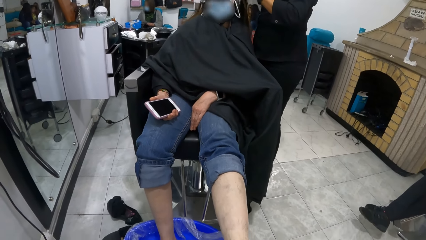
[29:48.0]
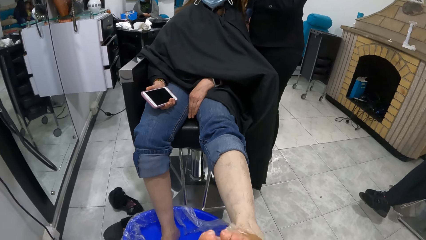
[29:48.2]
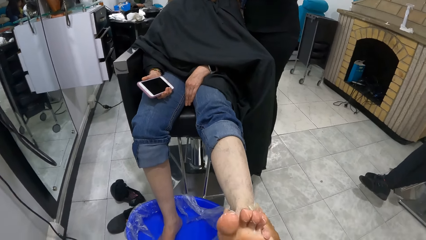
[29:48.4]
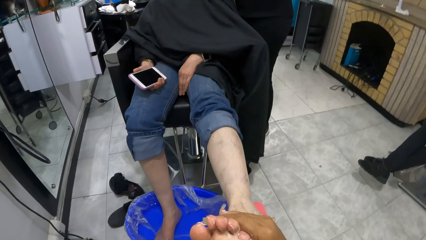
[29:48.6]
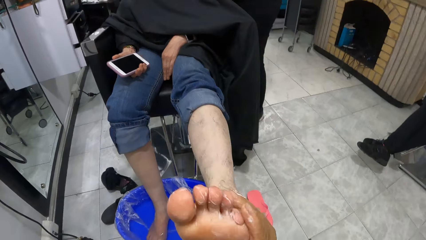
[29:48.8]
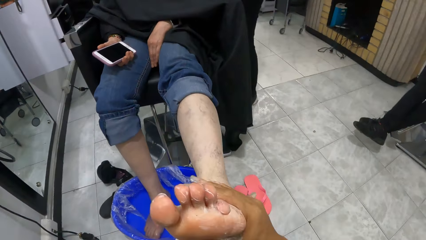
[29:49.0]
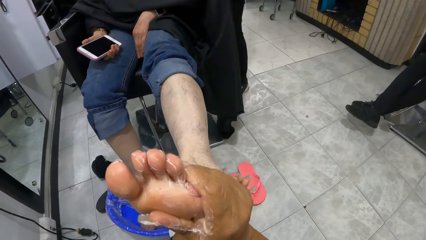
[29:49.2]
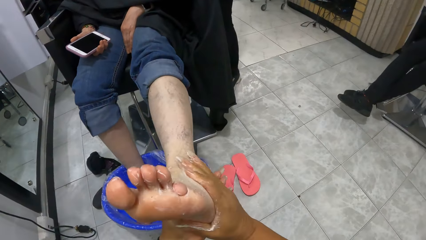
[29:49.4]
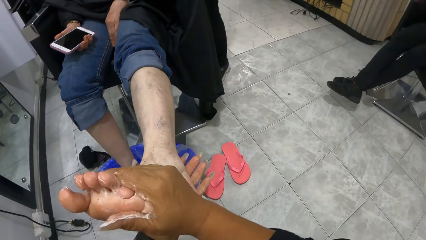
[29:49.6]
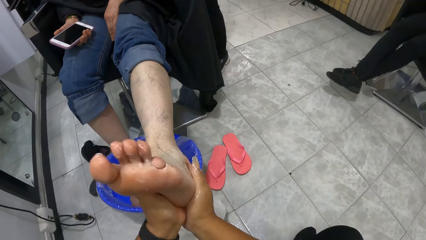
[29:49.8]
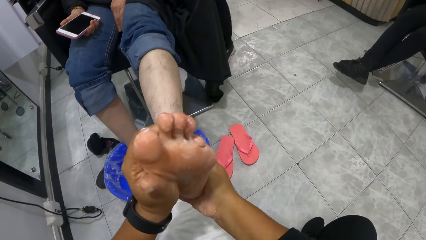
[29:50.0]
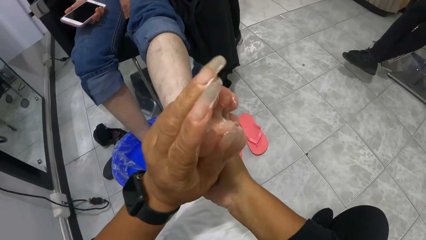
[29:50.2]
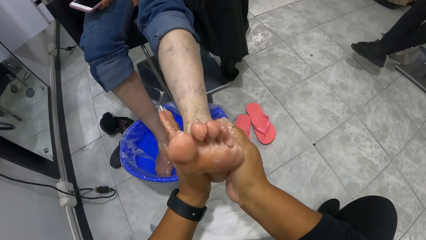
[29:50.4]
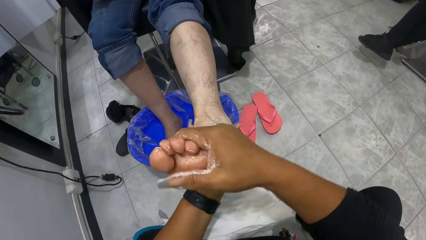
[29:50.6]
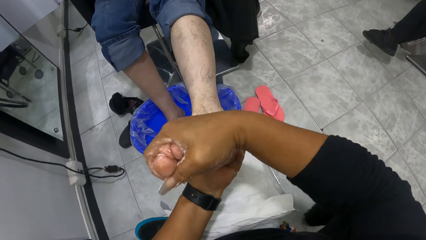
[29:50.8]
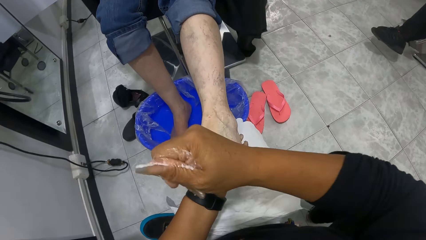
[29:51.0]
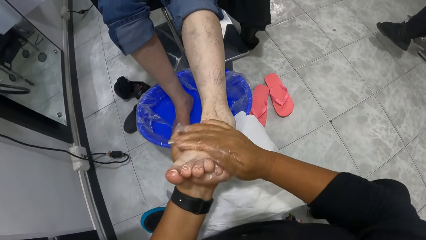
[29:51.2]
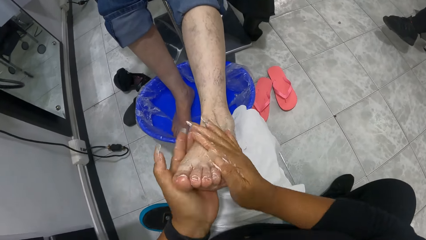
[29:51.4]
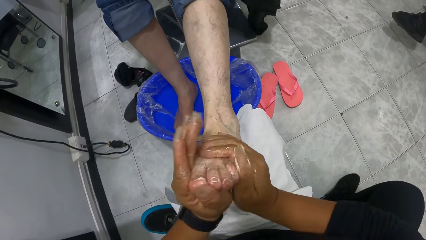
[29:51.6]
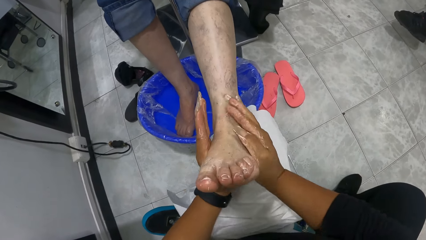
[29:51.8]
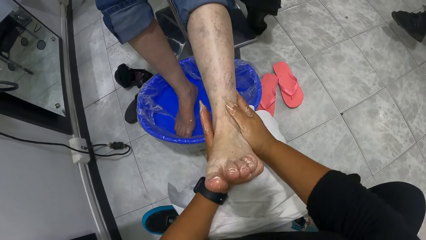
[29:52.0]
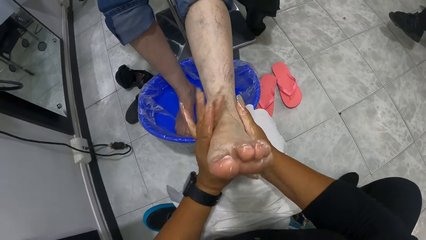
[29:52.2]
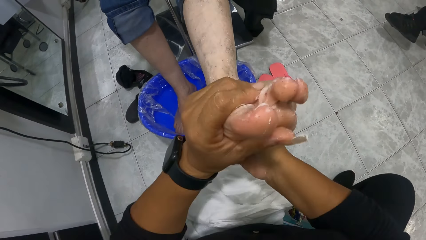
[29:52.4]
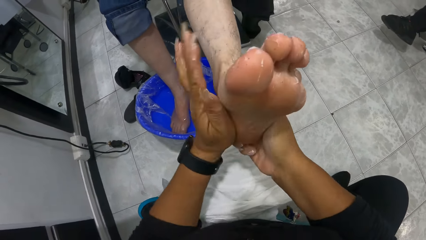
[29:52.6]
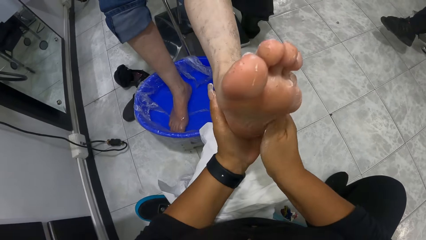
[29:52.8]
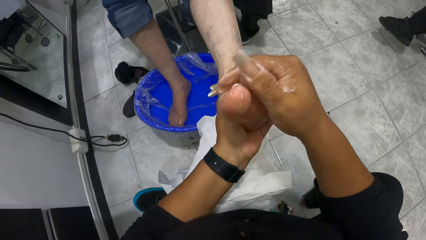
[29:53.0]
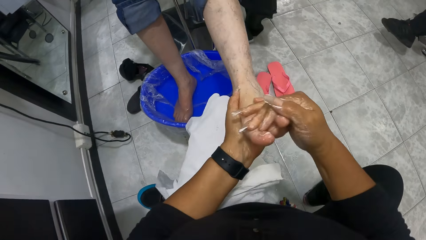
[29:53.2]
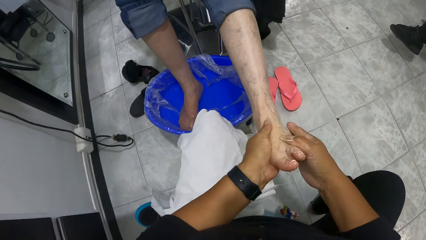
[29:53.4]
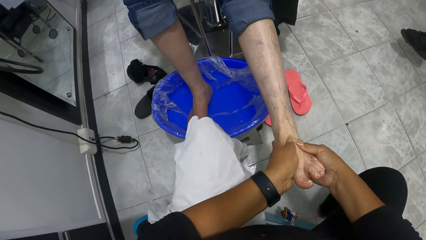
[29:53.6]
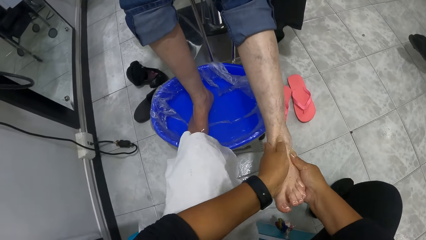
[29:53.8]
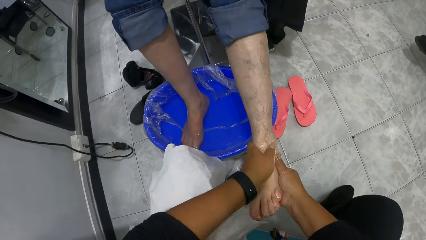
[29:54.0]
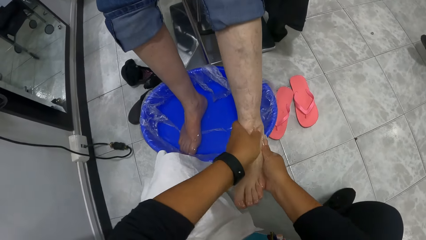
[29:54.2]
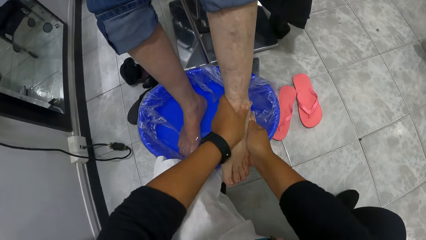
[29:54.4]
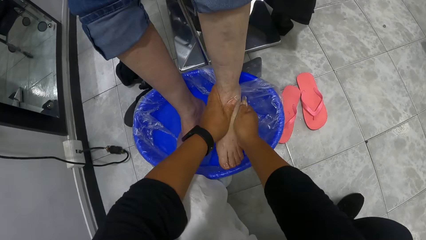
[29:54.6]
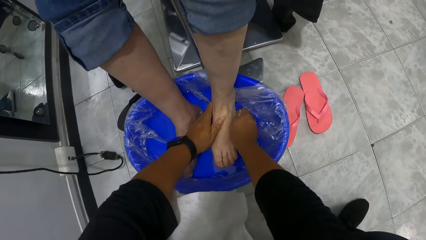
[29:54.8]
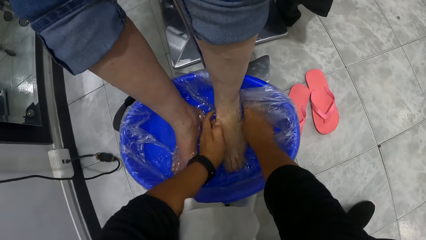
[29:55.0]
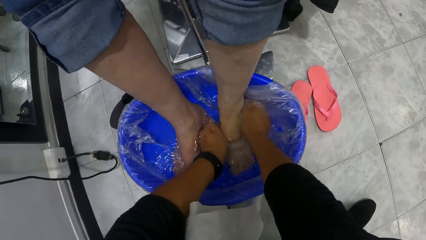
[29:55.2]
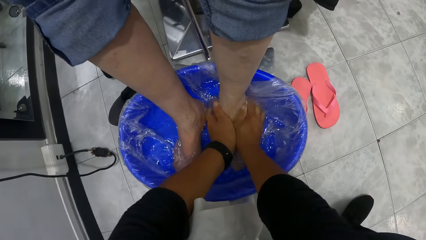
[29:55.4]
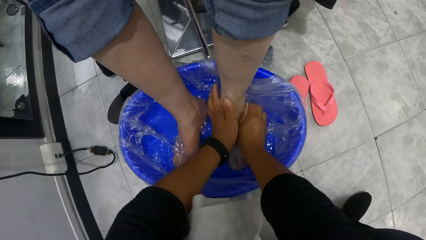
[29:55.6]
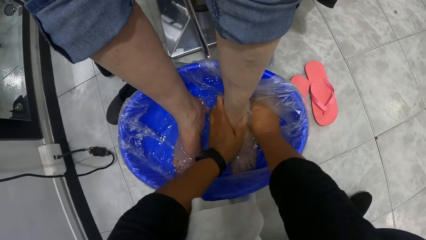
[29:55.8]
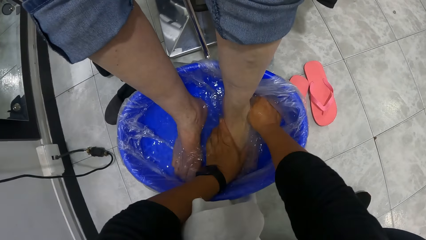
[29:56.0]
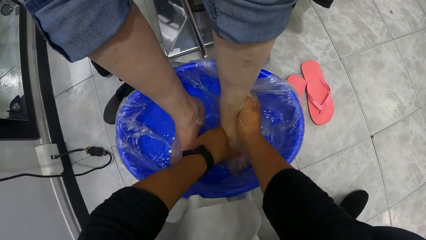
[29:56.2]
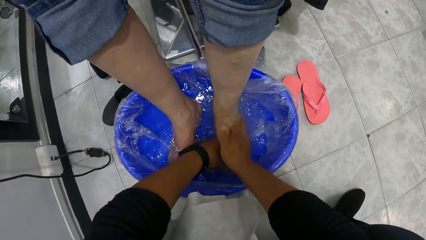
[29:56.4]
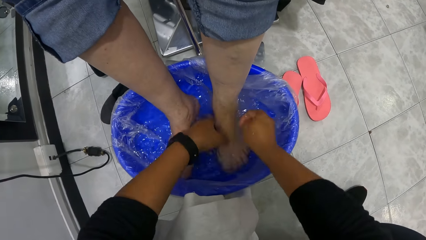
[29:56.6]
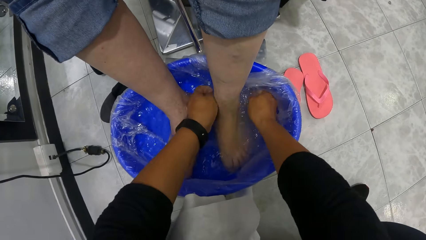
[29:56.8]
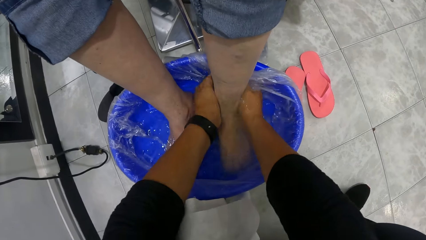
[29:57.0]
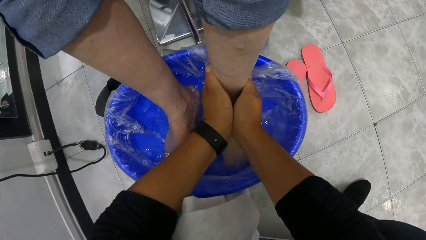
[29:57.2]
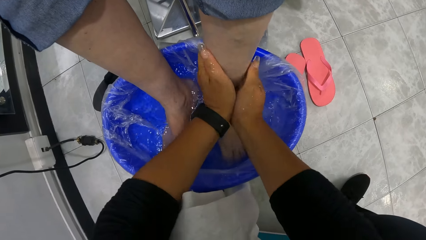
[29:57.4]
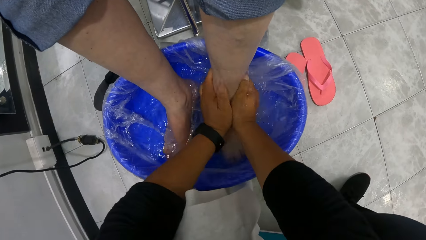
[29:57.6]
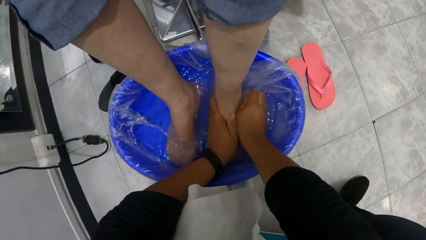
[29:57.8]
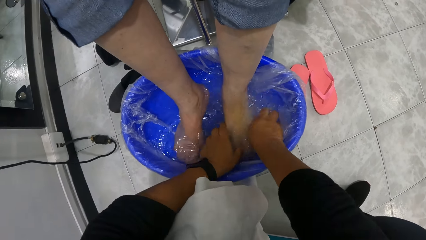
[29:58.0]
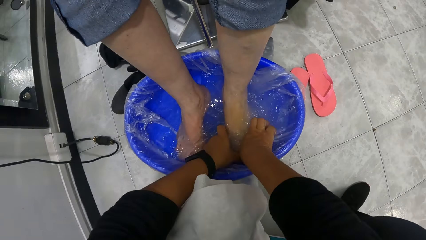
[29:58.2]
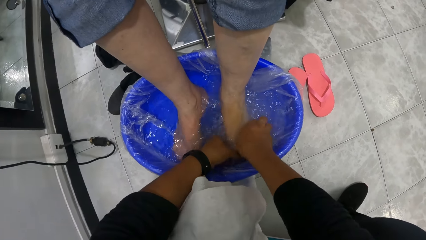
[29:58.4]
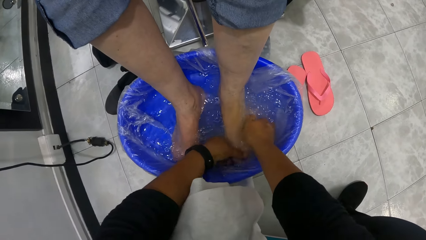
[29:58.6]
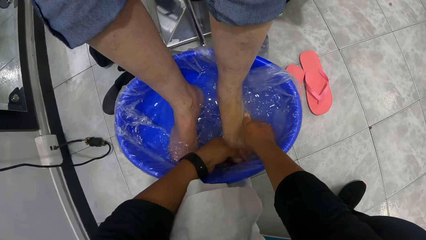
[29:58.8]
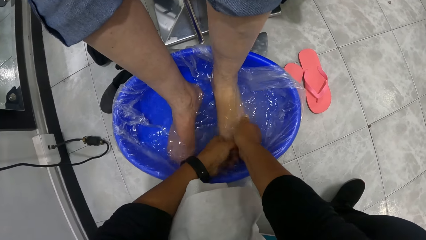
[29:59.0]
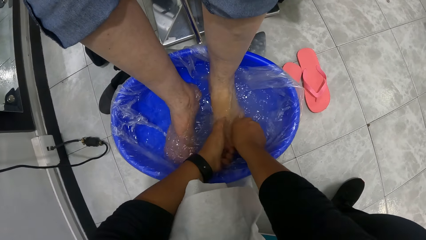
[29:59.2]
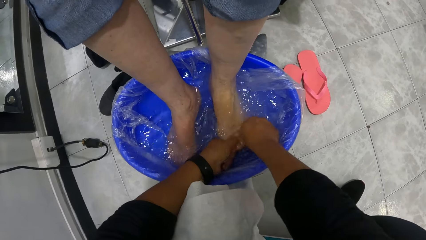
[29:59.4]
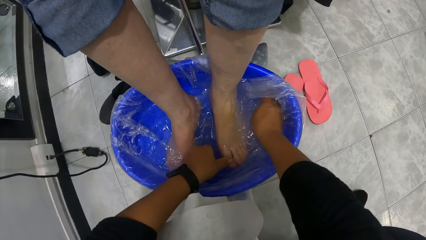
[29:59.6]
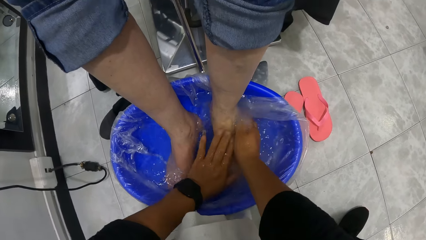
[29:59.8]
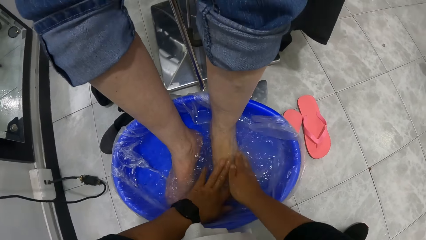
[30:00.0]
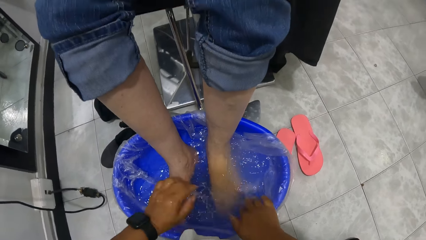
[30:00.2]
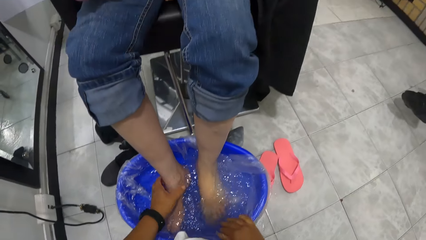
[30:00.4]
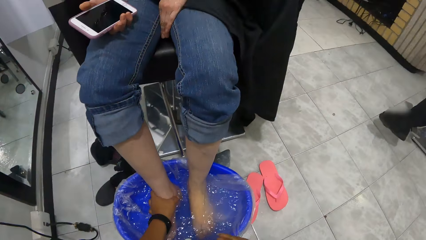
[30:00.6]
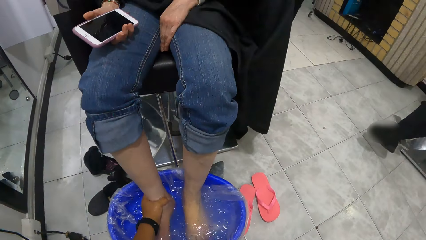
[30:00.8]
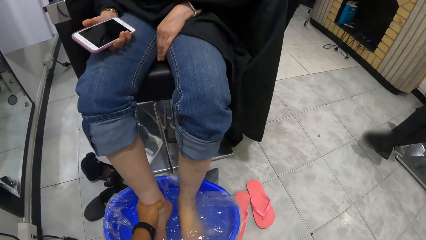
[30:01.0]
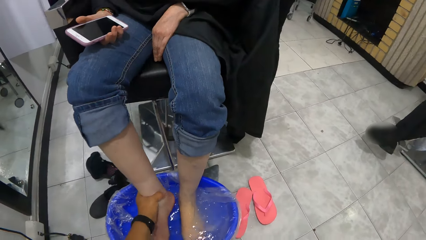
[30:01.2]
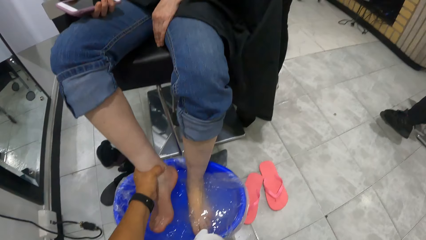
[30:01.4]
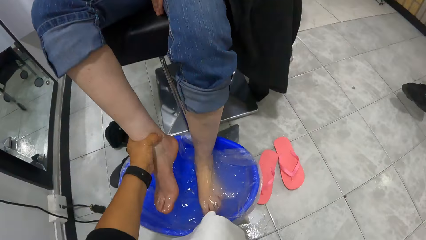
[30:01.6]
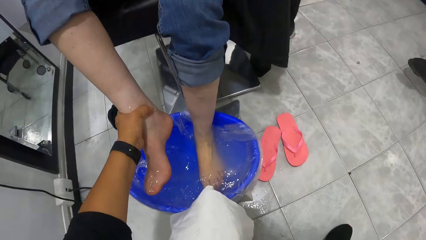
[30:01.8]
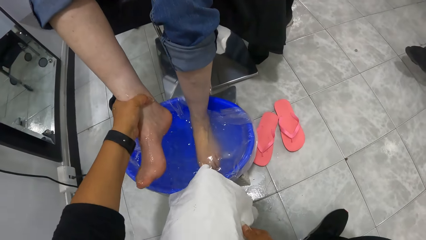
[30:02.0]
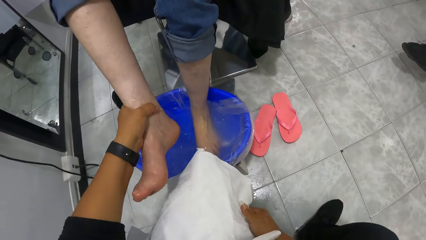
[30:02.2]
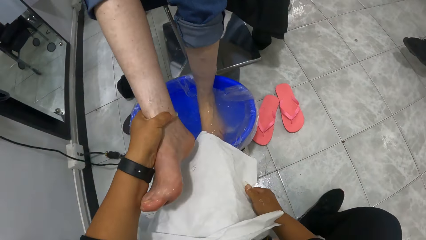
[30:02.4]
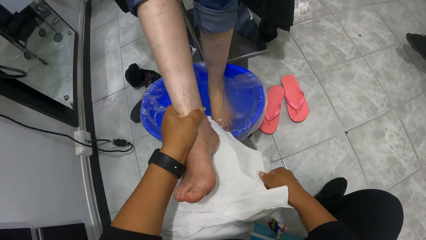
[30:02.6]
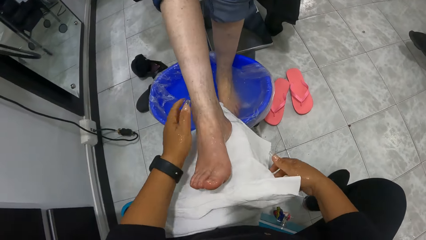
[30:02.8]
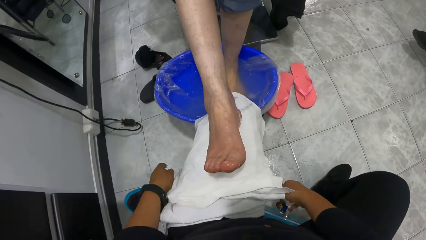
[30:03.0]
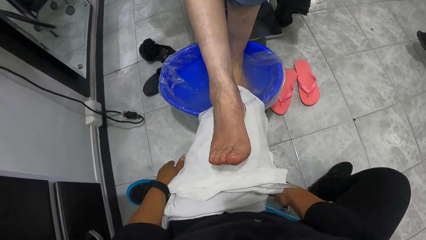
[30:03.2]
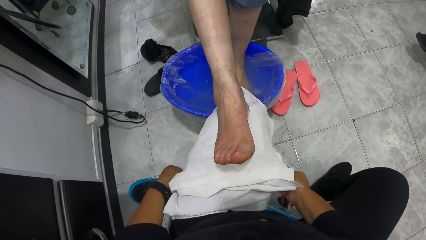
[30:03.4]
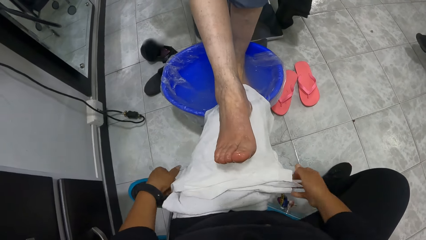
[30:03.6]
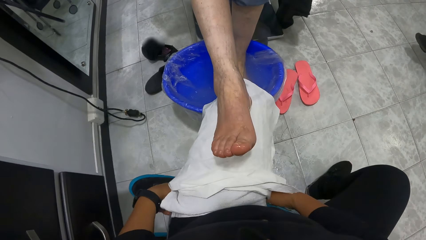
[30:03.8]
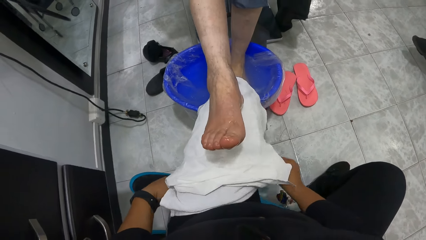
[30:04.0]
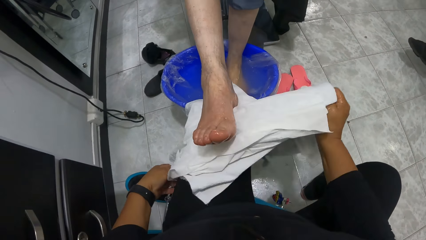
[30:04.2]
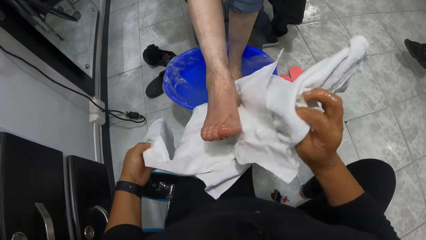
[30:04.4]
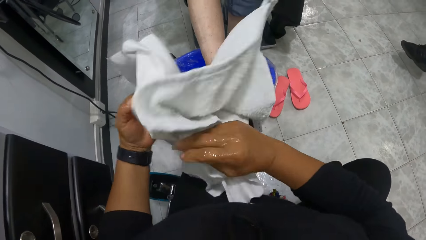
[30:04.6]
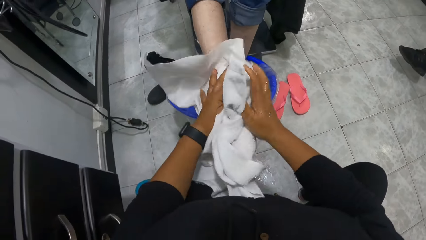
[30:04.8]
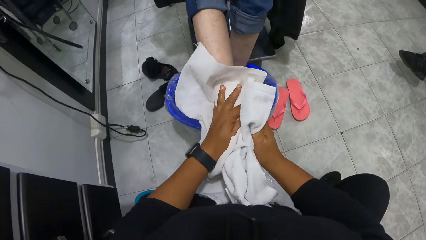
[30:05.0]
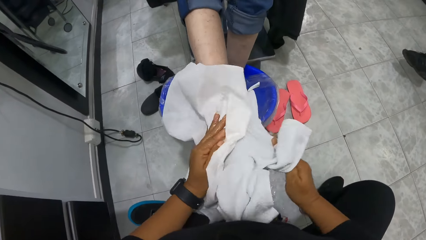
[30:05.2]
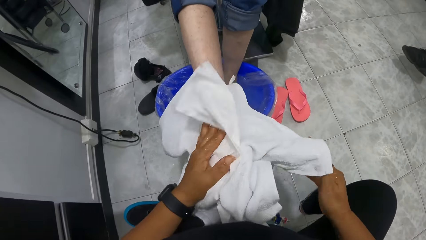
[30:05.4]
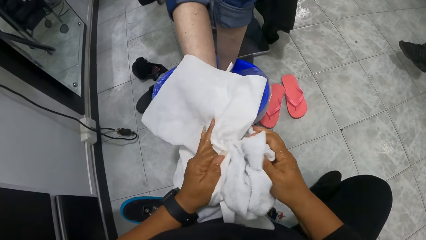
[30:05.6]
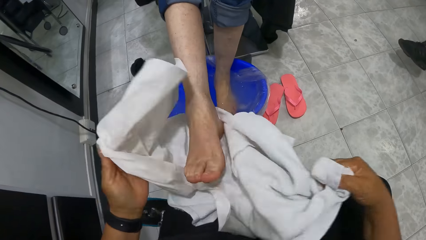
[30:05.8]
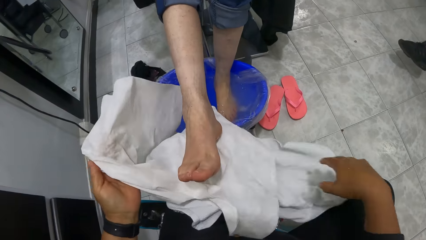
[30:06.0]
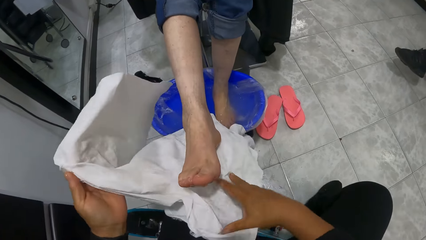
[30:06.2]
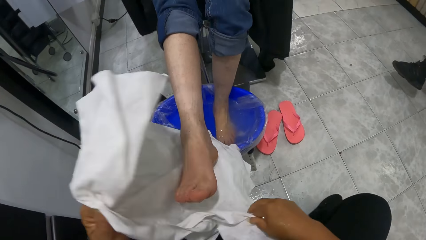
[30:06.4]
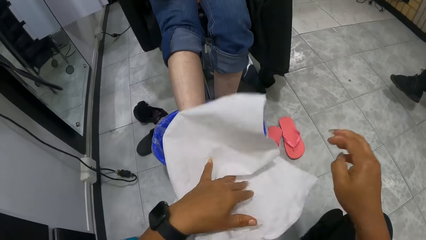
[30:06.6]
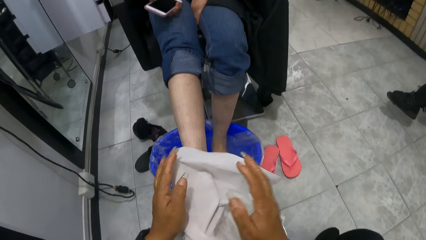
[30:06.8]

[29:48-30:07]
The camera wearer puts the left foot of the woman into the bowl of water with both hands. She rubs the left foot of the woman with the water in the bowl with both hands. She lifts the right foot of the woman from the bowl of water with her left hand. She places the right foot of the woman on her thigh with her left hand. She lifts the towel from her thigh with both hands. She wipes the right foot of the woman with the towel in both hands.
